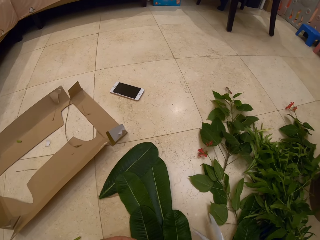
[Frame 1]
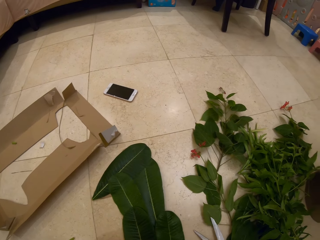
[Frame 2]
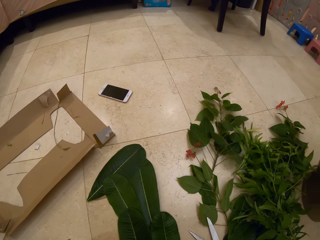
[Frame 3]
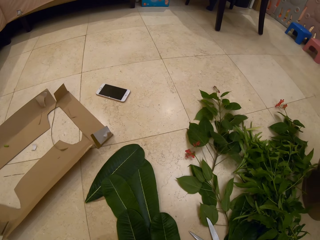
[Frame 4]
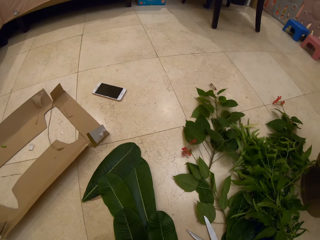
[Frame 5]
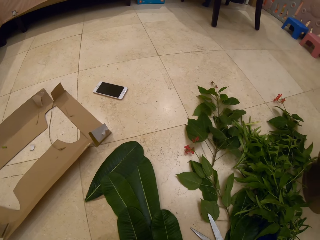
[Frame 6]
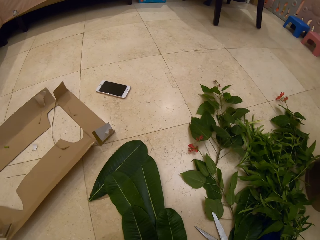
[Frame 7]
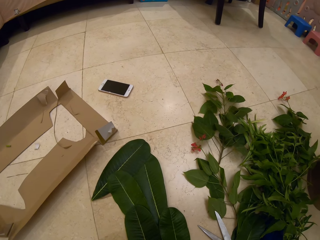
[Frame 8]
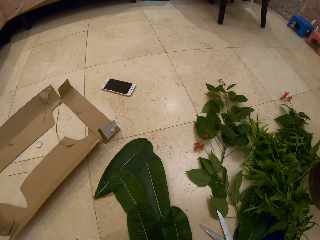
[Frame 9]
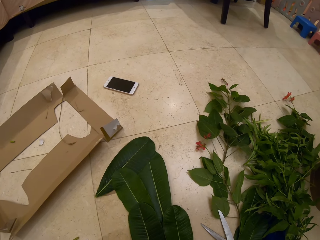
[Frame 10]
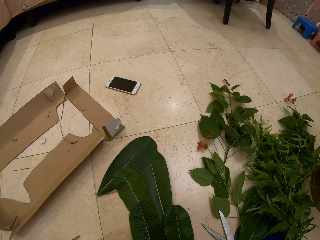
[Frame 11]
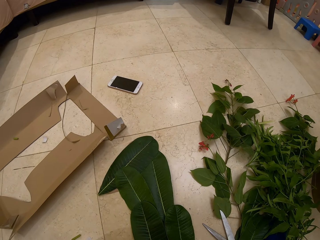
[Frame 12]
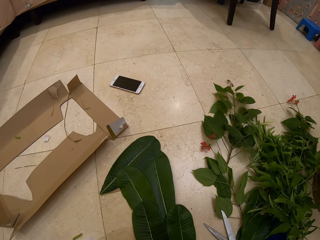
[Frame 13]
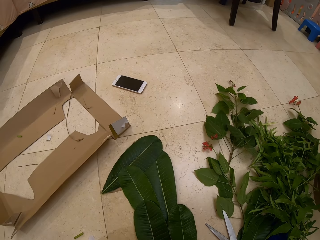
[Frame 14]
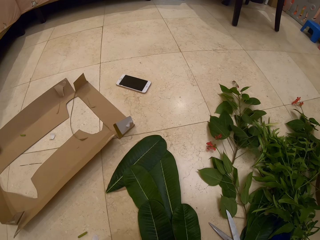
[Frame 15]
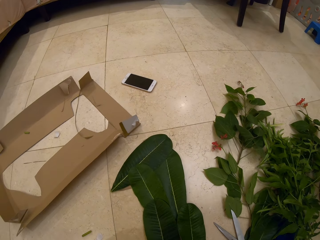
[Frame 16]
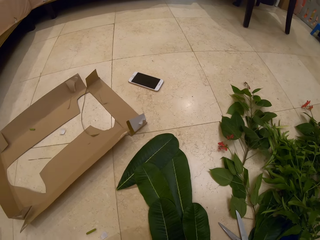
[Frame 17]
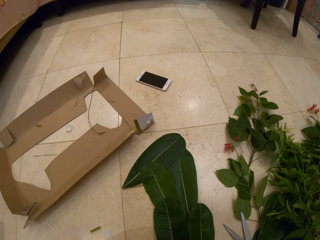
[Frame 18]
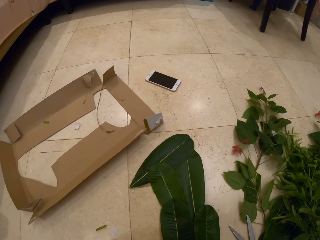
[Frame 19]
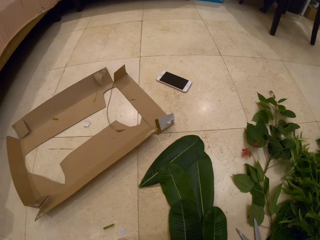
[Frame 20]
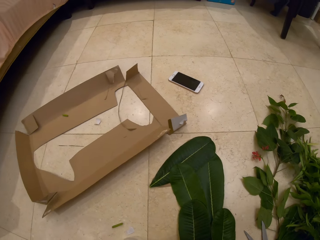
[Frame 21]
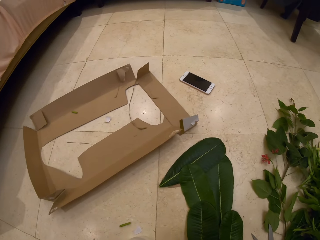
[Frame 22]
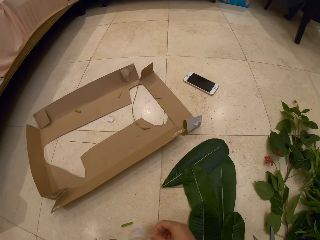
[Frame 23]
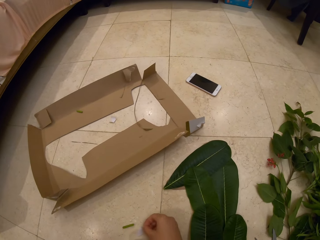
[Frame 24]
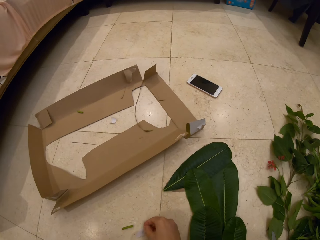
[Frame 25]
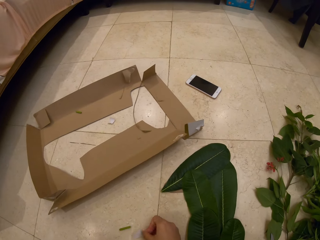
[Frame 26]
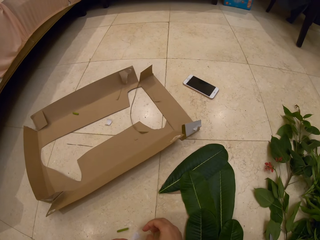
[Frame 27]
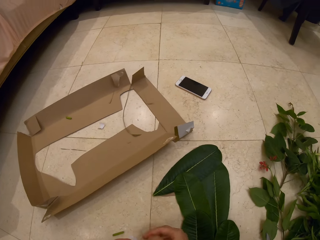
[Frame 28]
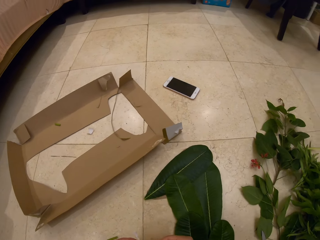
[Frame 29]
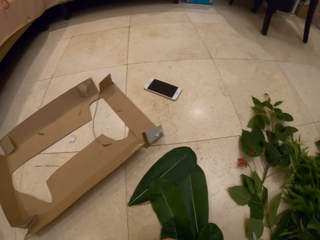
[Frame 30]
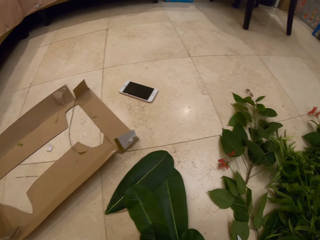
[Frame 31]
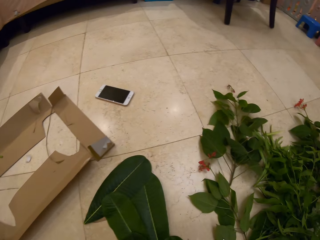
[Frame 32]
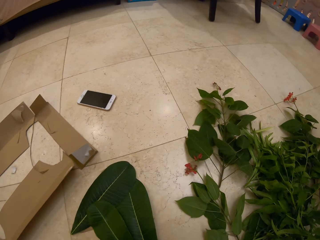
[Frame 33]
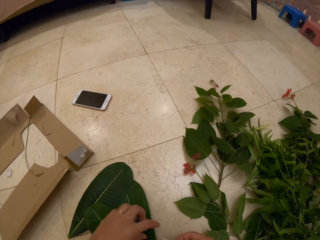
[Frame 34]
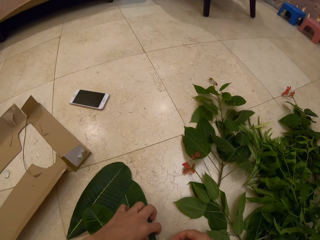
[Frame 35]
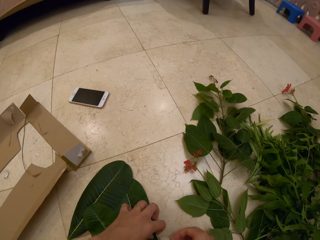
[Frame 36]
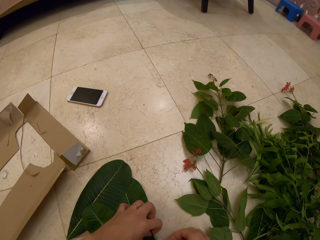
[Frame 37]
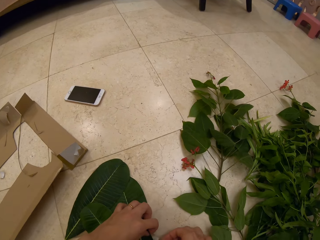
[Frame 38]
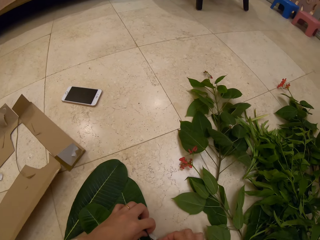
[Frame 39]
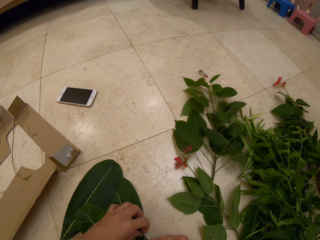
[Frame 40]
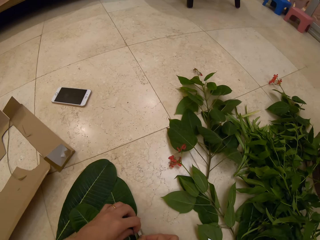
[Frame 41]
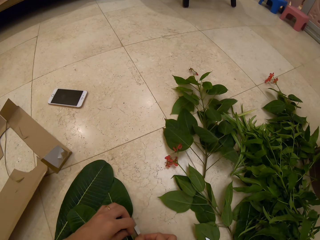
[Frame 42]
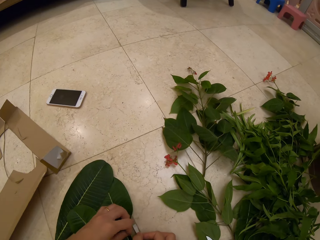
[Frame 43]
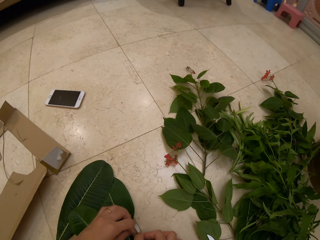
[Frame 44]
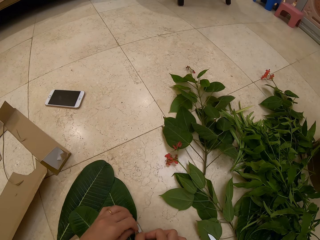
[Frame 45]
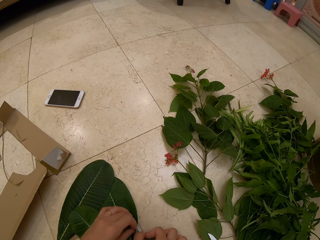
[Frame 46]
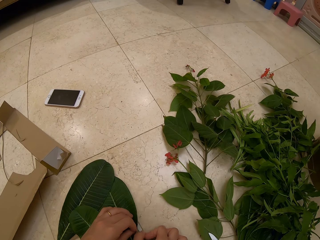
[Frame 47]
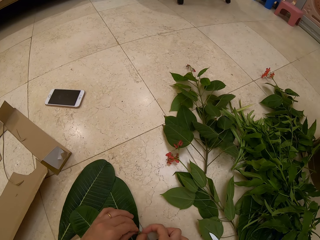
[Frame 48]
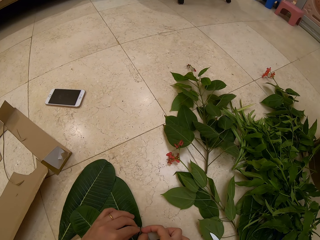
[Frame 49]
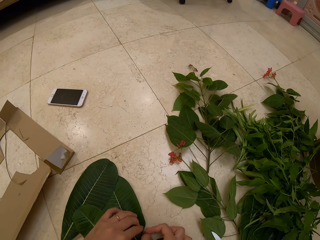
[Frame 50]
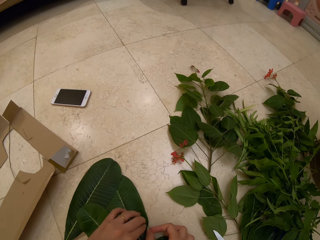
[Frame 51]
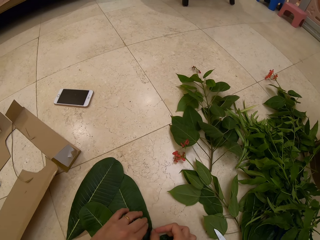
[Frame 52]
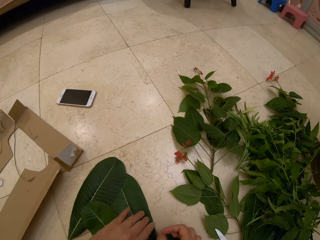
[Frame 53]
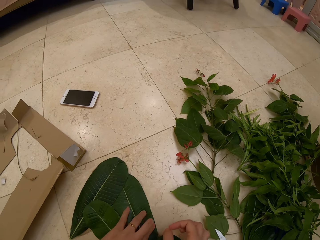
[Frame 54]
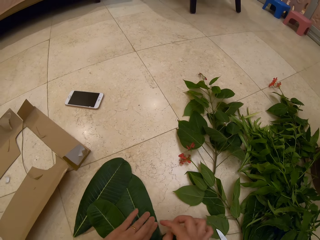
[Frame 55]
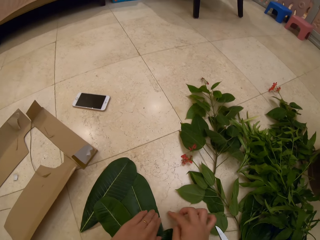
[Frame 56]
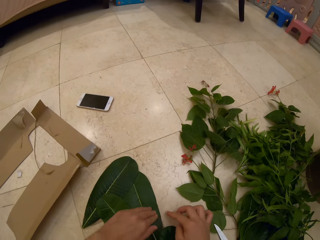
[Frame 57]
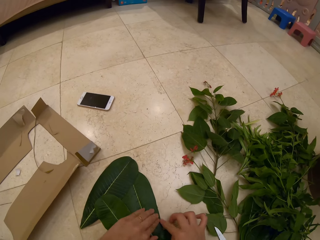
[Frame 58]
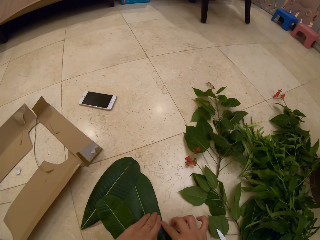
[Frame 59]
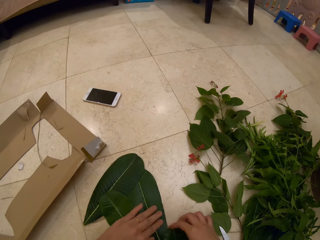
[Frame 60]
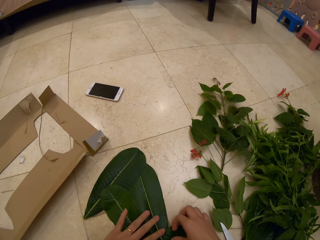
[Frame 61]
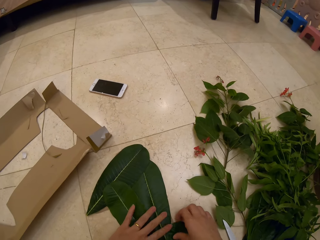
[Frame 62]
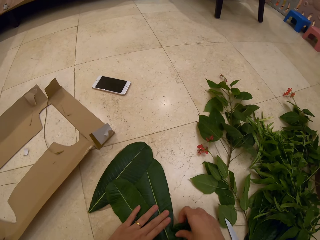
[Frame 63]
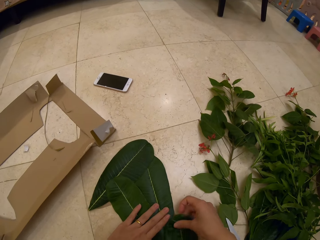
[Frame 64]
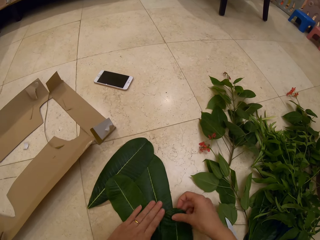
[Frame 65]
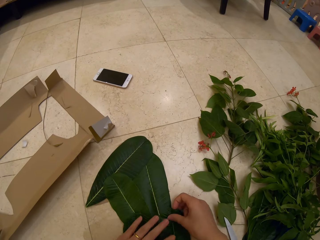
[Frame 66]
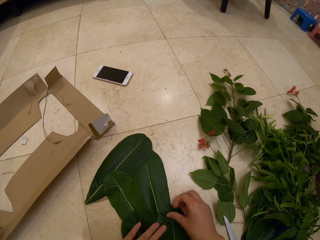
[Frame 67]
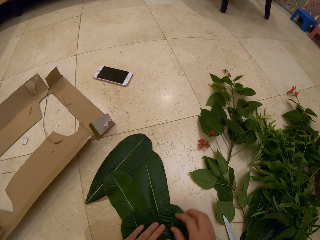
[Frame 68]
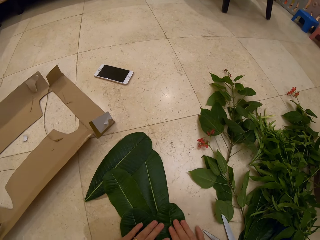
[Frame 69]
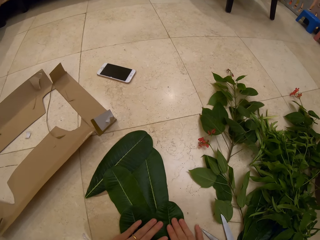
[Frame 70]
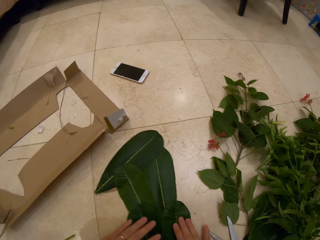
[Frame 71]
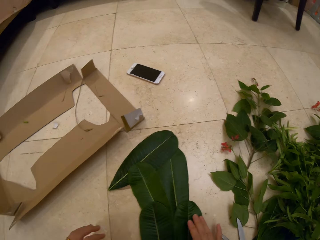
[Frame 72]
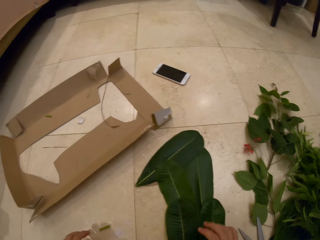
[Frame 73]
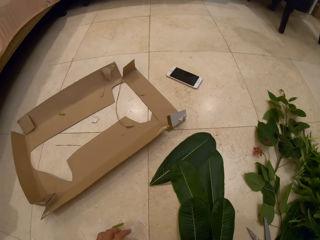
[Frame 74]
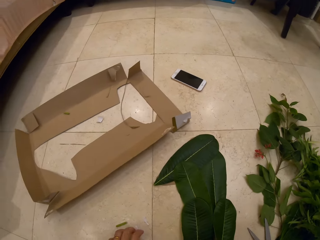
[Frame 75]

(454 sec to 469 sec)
The camera wearer puts the pair of scissors down. They look at the leaves on the floor. They pick up a piece of tape on the floor. They stick the leaves with the tape on the piece of box. They press the leaves and arrange the leaves.

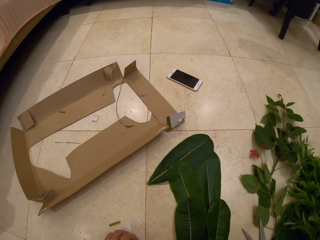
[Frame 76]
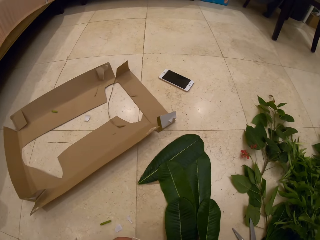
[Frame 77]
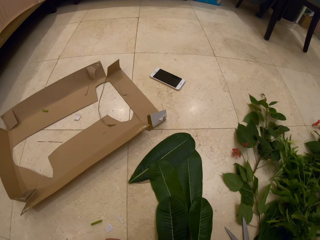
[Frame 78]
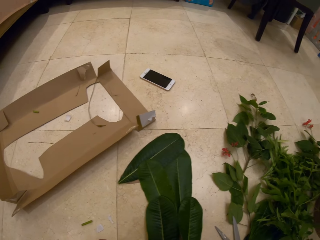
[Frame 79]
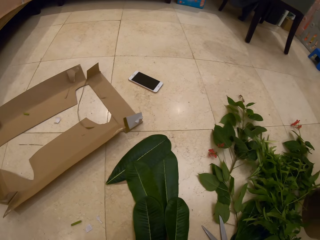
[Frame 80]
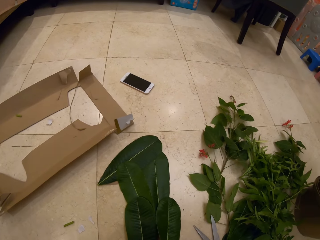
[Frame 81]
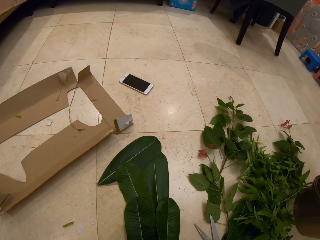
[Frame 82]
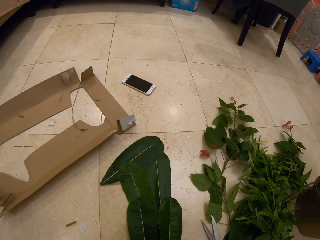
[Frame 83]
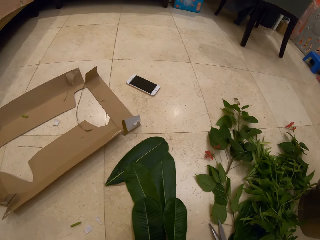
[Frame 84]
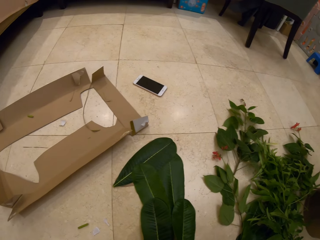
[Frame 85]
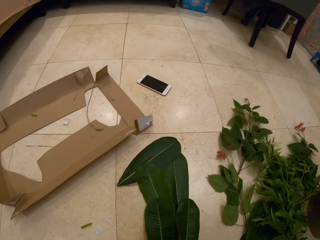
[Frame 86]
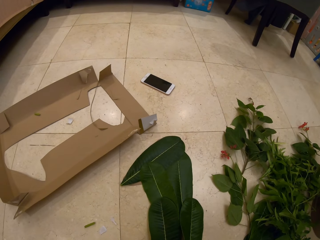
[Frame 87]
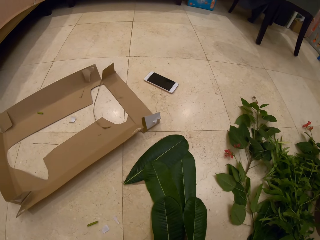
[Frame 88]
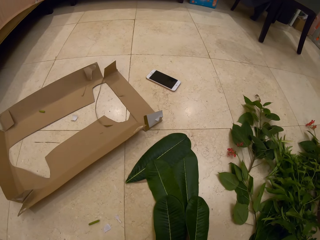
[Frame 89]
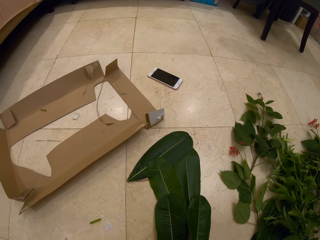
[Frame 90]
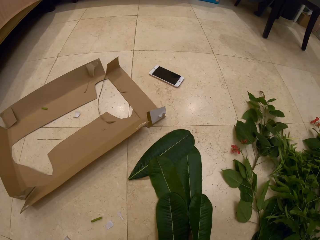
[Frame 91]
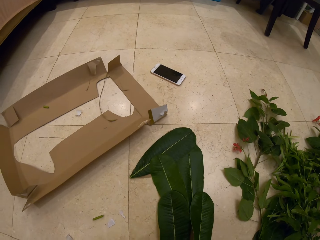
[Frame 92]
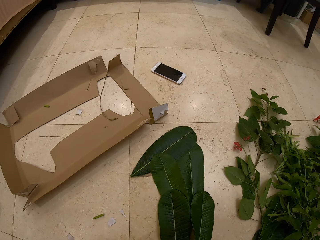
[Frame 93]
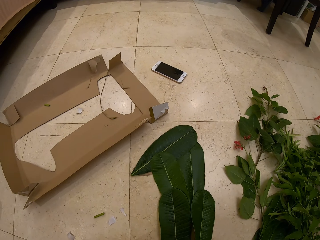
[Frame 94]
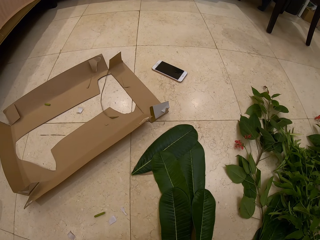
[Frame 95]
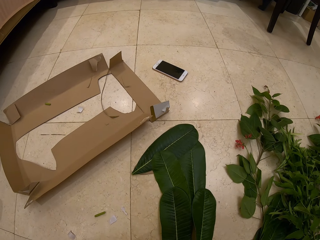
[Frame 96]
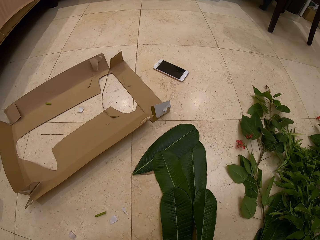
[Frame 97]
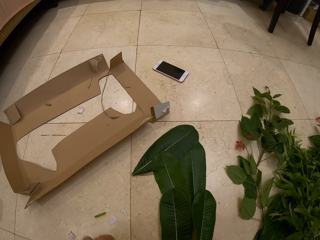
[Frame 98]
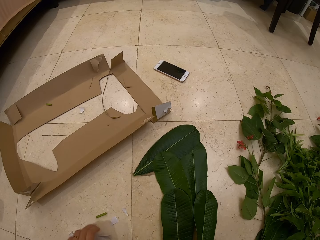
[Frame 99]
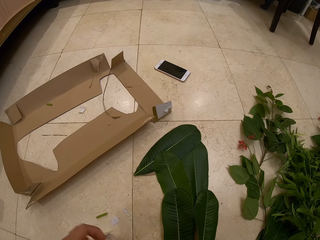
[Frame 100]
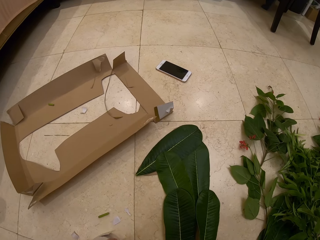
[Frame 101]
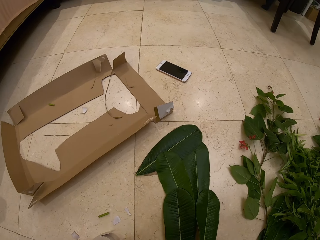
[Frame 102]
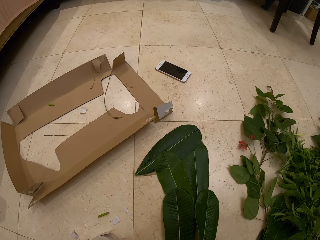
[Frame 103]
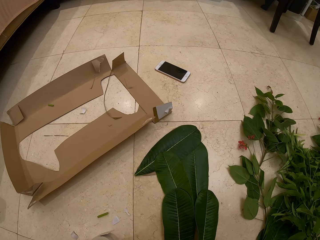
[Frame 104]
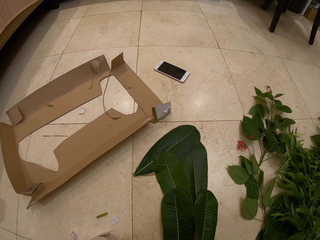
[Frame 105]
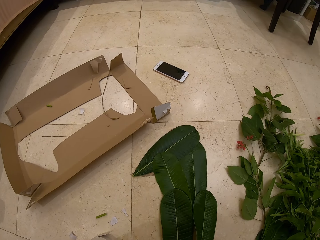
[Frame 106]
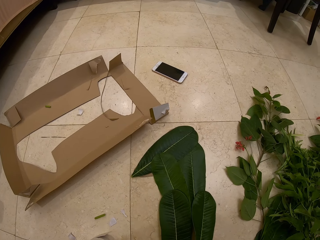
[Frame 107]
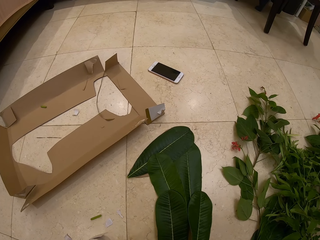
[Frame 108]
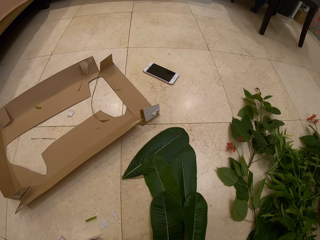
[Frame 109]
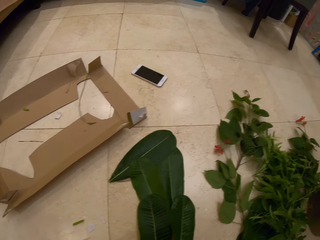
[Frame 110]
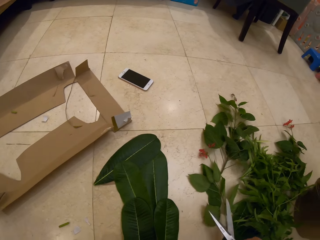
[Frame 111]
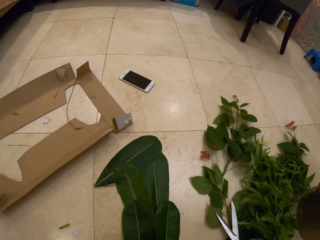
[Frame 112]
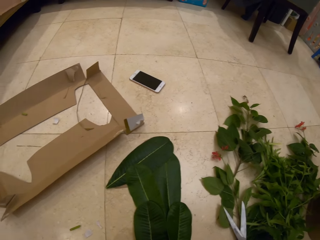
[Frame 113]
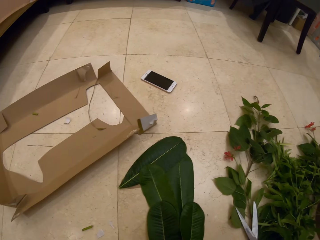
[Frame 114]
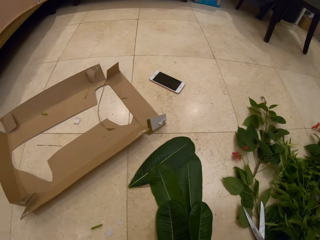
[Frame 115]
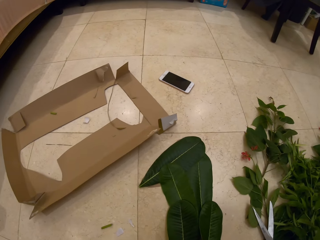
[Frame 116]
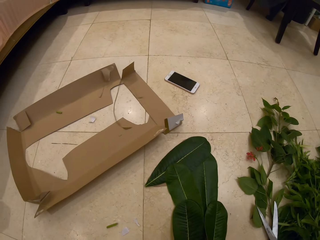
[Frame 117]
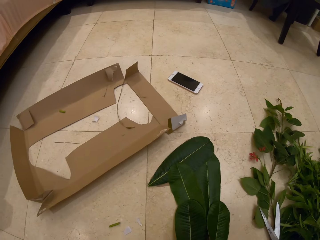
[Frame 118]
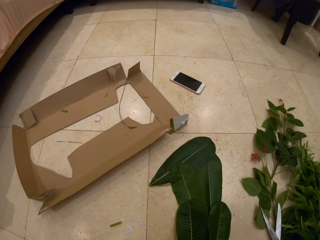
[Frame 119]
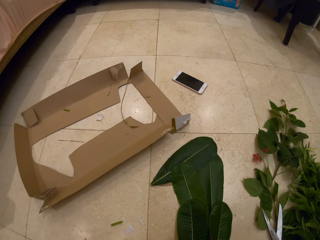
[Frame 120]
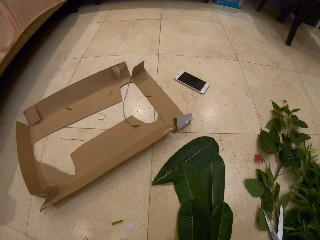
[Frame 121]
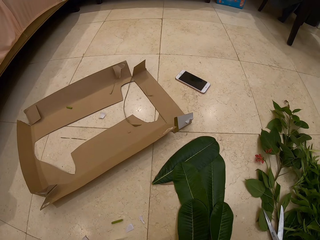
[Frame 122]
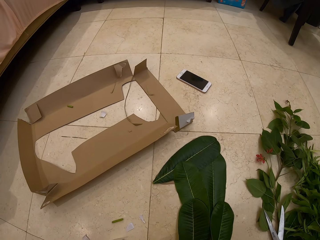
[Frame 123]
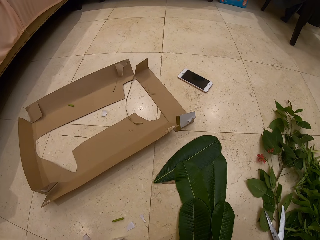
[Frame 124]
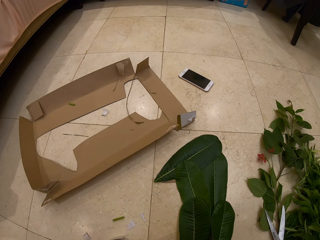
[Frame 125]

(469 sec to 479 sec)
The camera wearer picks up the pair of scissors. They cut the leaf. They place down the pair of scissors.
